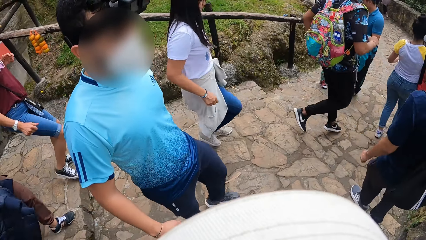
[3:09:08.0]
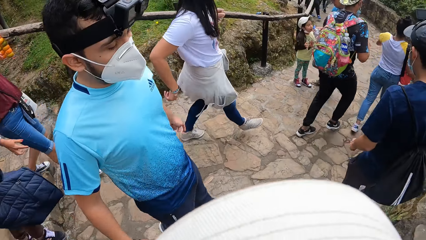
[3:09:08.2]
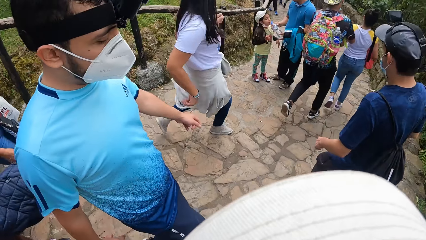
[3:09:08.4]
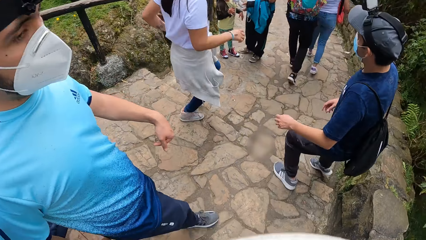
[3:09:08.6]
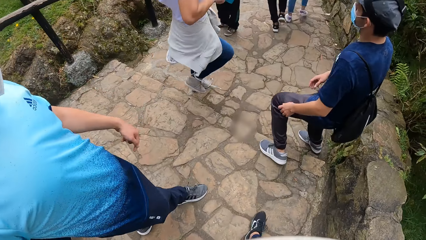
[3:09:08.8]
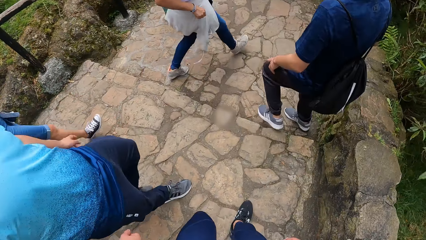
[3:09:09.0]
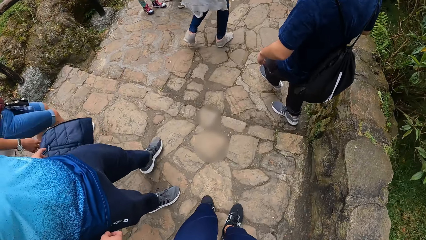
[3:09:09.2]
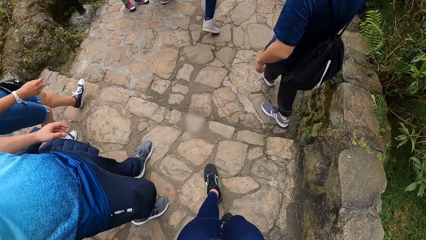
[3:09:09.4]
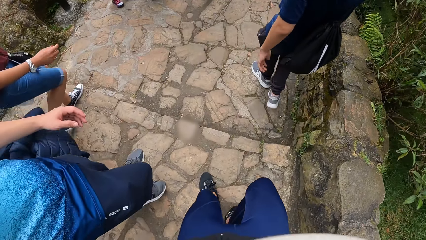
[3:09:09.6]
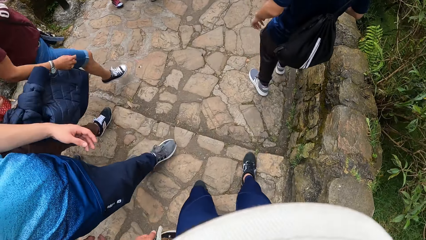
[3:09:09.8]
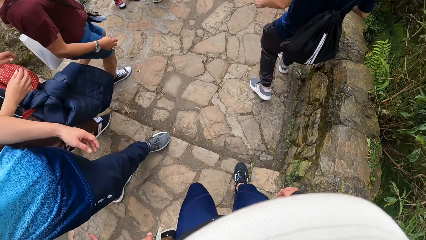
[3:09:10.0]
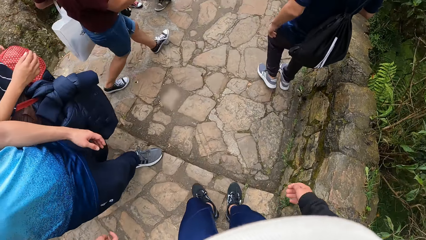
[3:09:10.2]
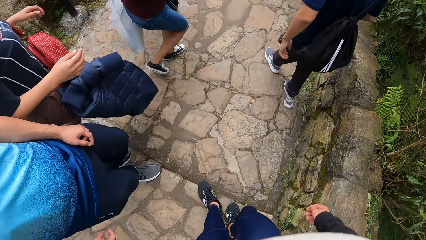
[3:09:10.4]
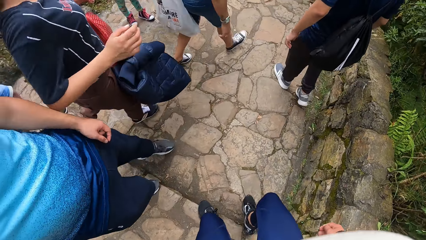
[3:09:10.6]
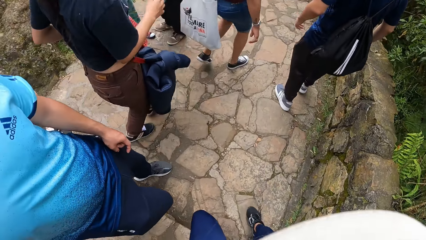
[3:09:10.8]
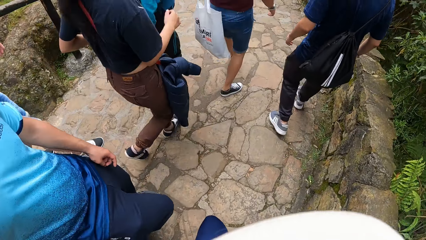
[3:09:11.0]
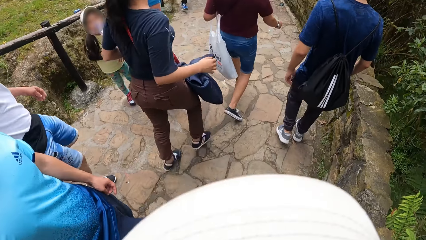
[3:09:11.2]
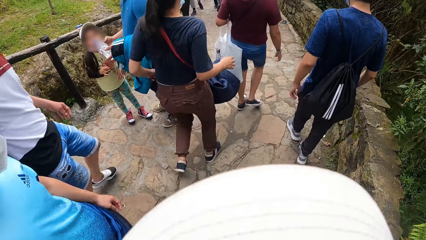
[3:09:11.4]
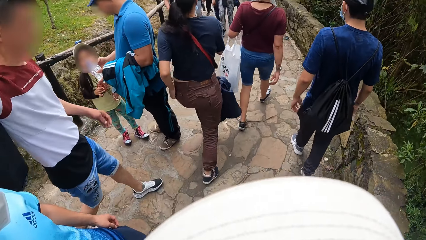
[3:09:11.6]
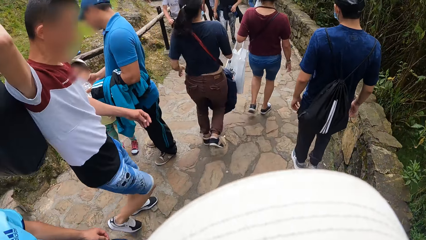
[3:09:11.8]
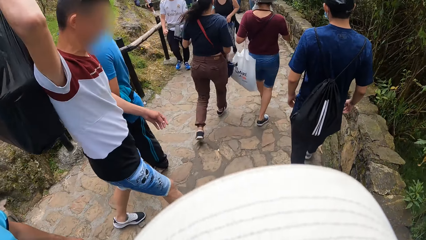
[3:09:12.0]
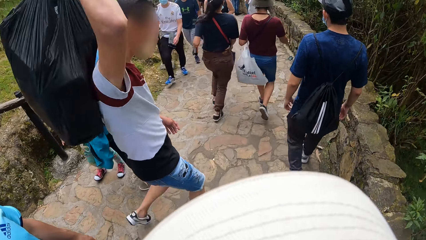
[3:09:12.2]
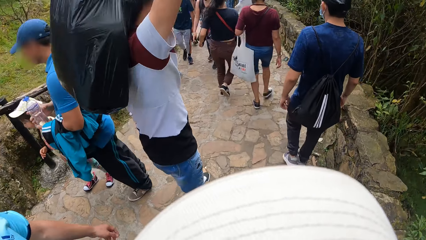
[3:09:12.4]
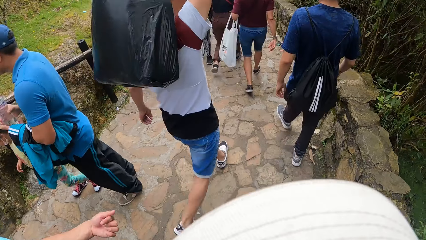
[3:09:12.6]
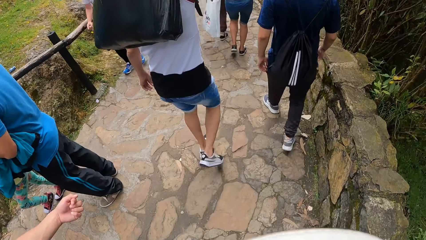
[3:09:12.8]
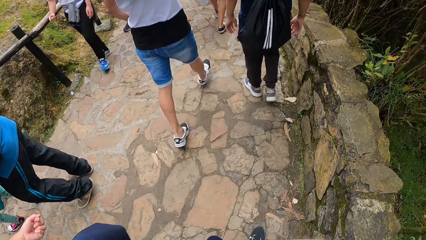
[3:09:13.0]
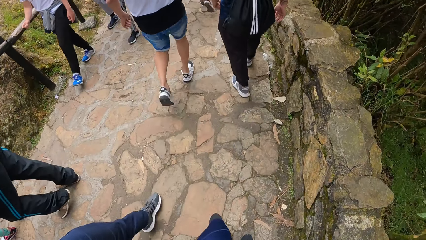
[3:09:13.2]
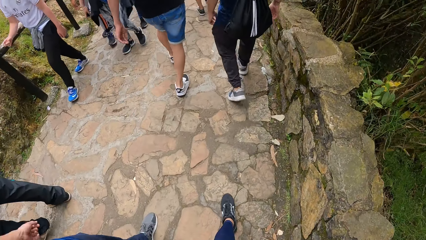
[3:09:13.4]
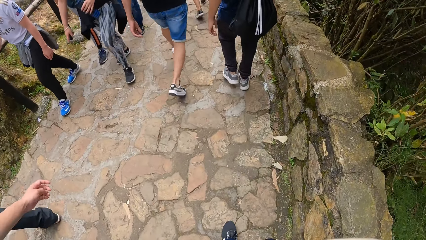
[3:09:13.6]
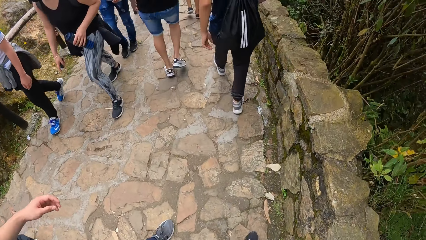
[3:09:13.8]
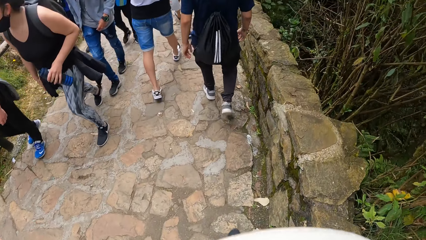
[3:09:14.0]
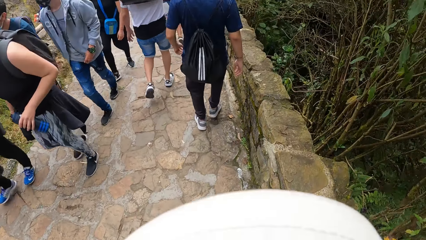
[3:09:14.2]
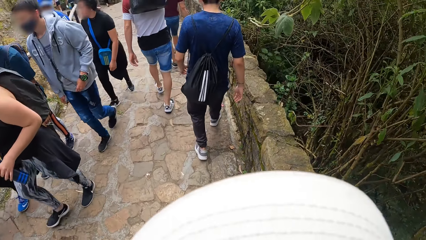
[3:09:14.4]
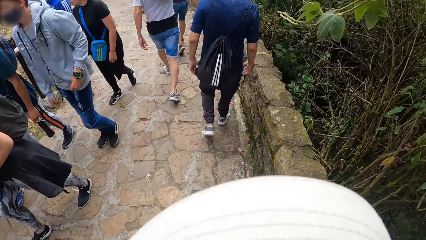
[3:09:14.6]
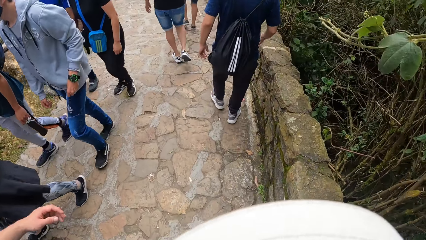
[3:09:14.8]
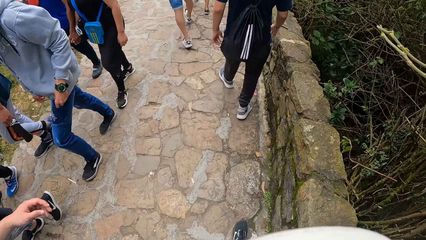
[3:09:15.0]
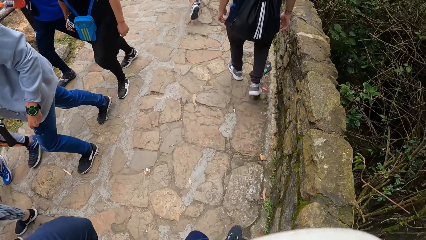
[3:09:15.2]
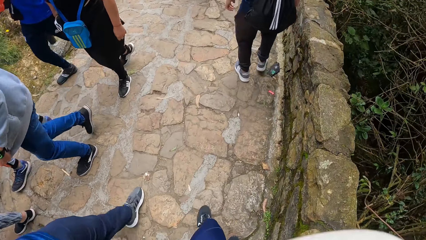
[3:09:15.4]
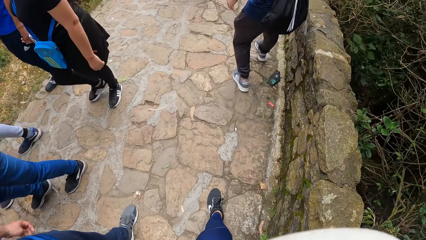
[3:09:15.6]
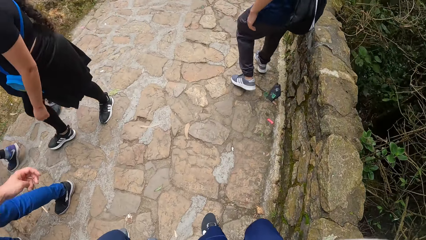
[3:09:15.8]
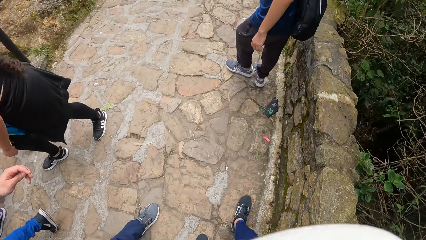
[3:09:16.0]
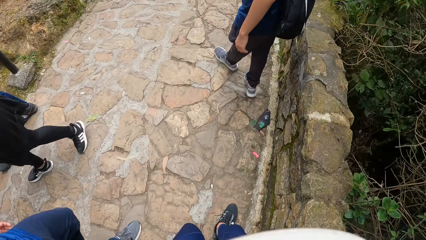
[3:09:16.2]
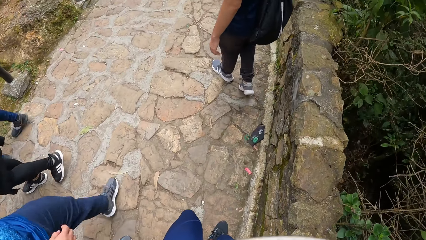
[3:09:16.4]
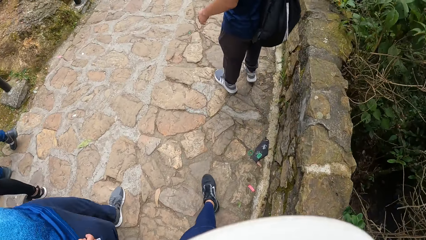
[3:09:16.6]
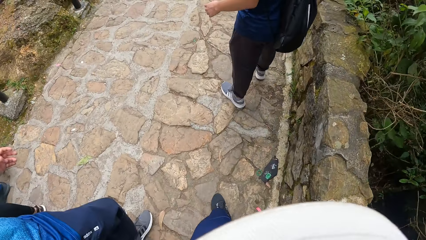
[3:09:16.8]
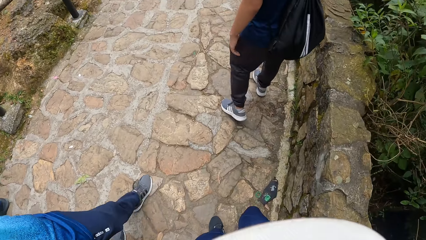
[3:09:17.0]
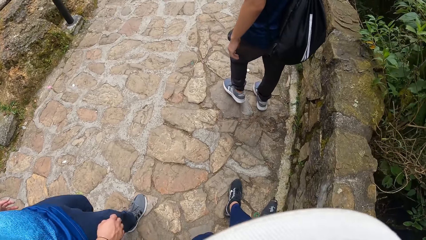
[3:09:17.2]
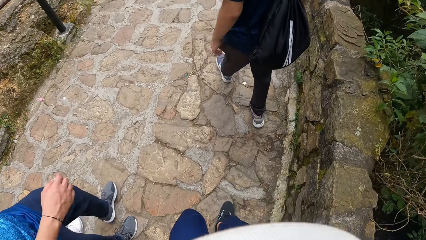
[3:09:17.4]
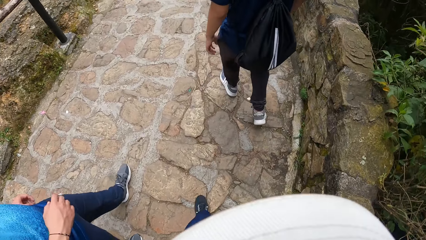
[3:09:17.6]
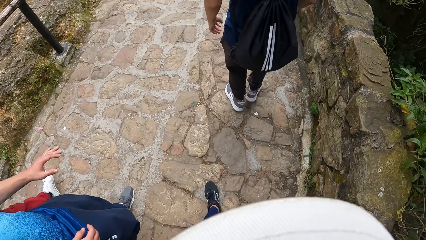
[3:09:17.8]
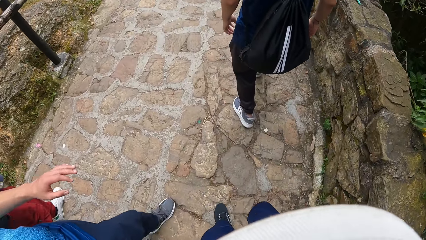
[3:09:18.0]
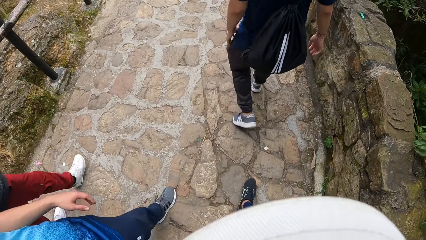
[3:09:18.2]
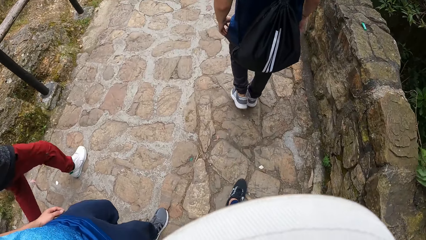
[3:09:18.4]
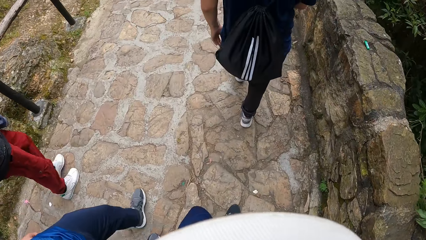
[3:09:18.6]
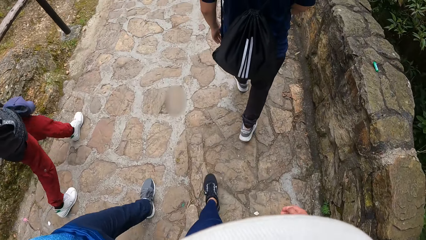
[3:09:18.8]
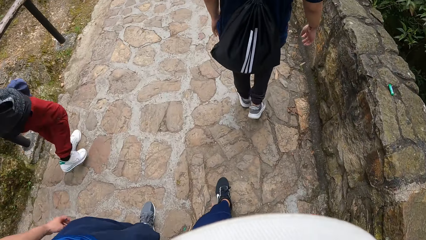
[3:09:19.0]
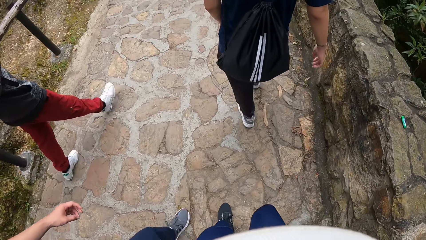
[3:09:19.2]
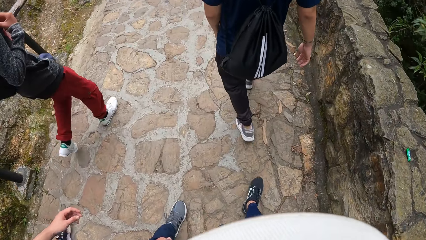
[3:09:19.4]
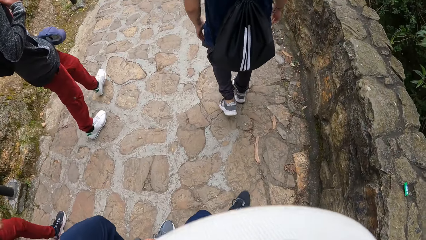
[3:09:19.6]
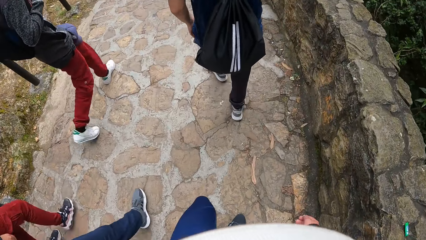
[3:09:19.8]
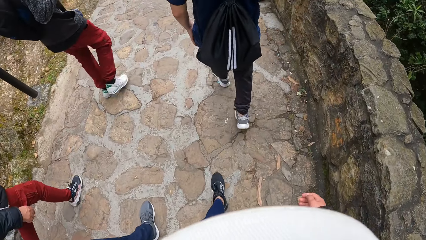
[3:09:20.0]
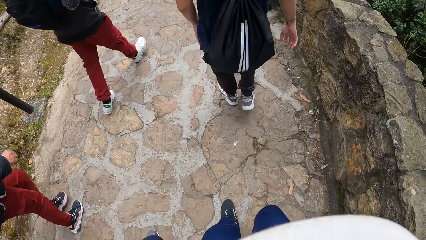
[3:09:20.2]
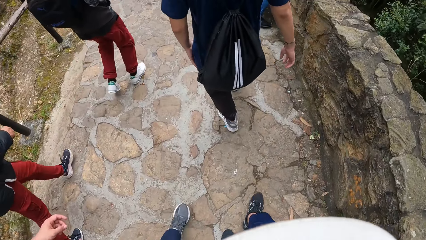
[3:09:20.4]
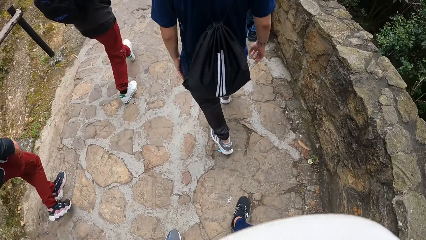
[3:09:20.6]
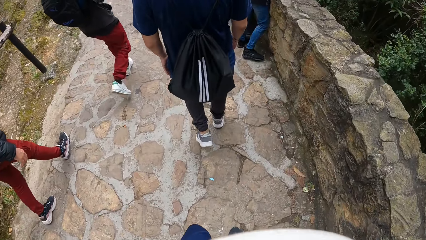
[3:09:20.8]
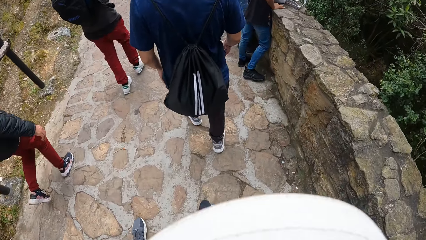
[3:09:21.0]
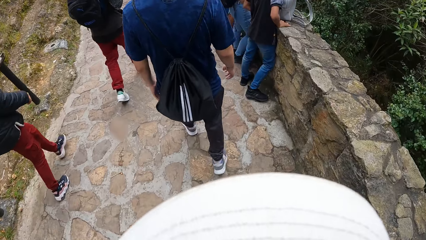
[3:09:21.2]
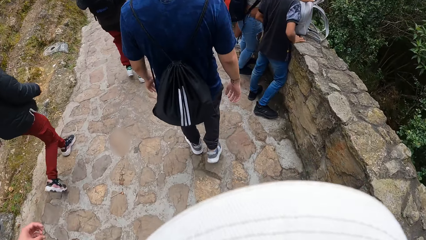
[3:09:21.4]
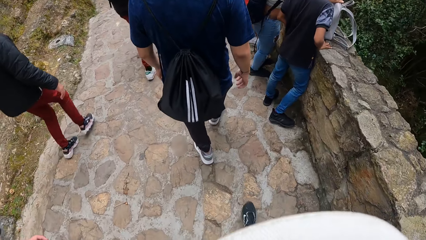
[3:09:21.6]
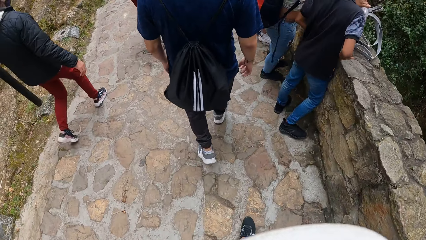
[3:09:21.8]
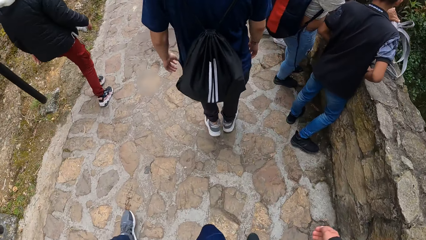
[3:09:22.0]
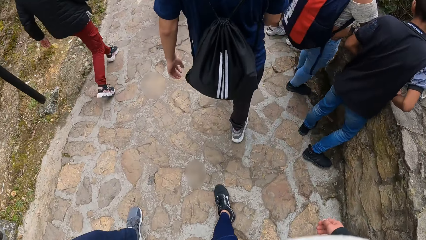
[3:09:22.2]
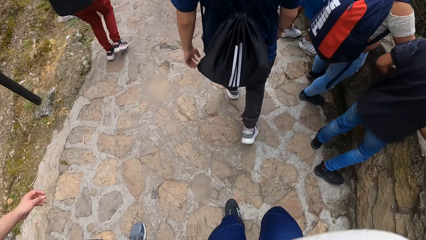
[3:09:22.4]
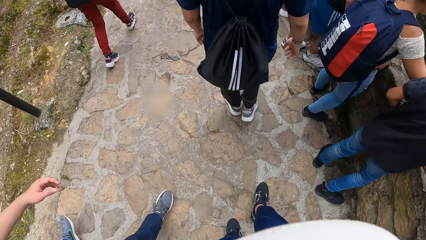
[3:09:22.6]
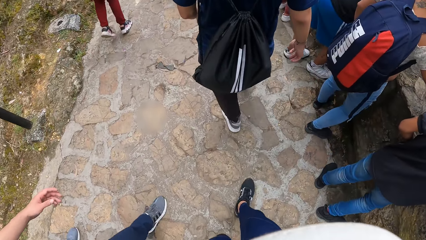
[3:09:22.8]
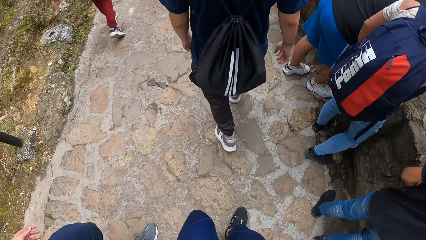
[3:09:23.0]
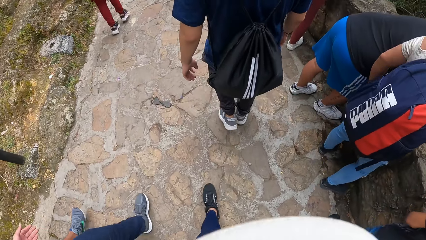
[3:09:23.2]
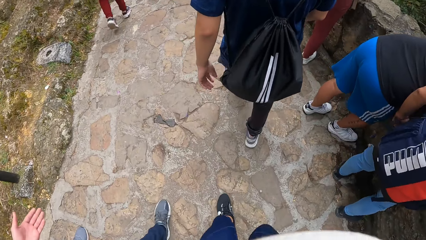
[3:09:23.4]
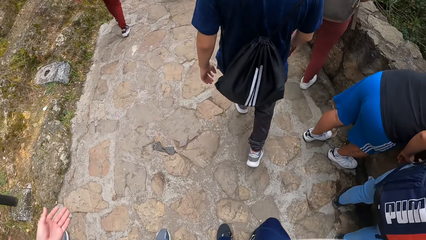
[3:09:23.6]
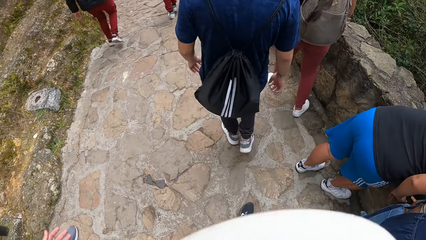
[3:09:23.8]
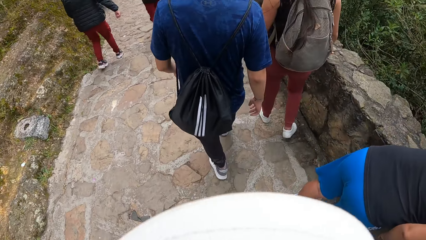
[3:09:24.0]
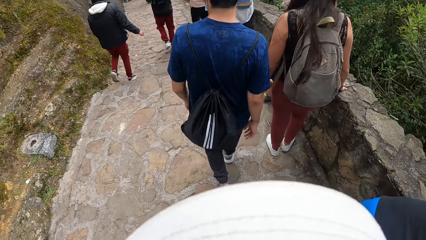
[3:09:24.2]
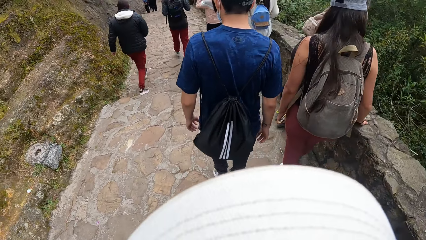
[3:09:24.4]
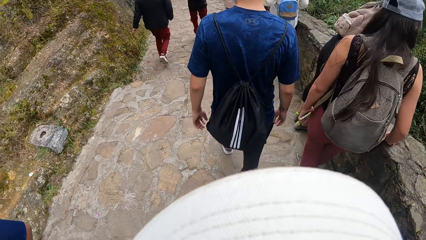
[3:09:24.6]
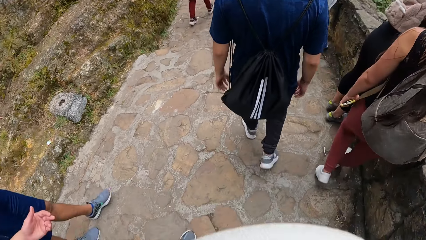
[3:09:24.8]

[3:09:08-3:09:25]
The camera wearer looks at the man.
